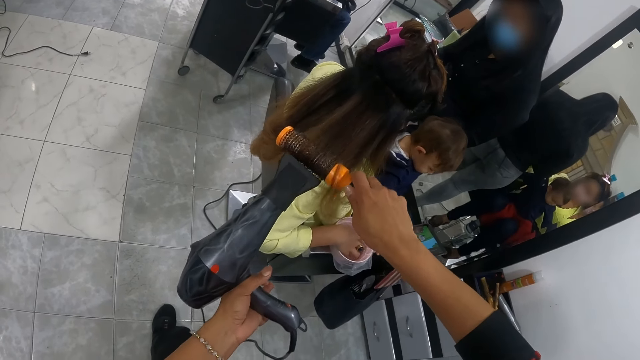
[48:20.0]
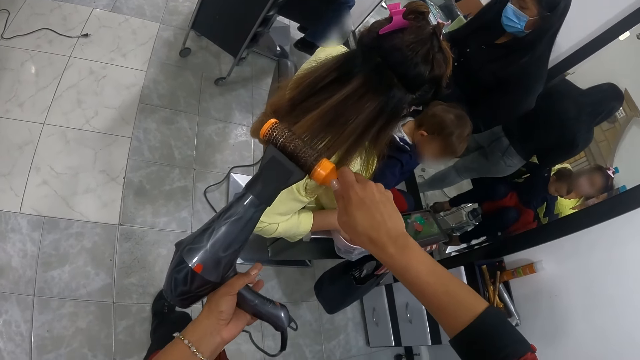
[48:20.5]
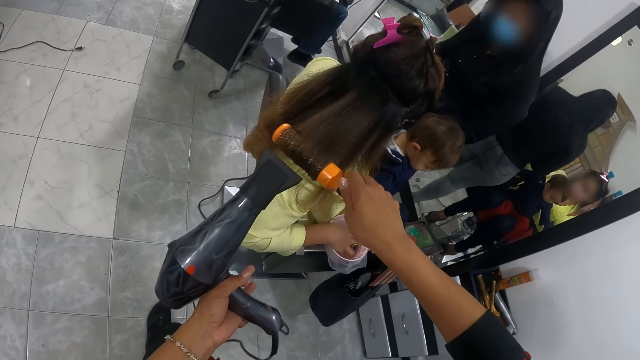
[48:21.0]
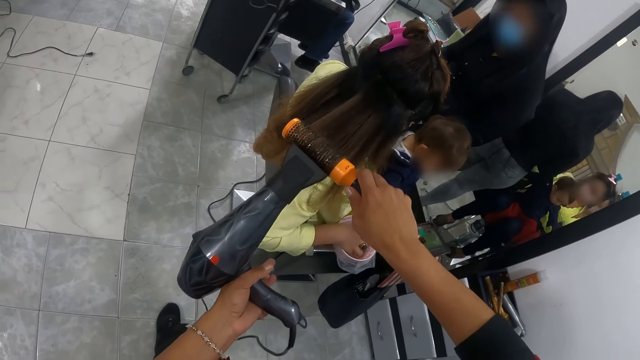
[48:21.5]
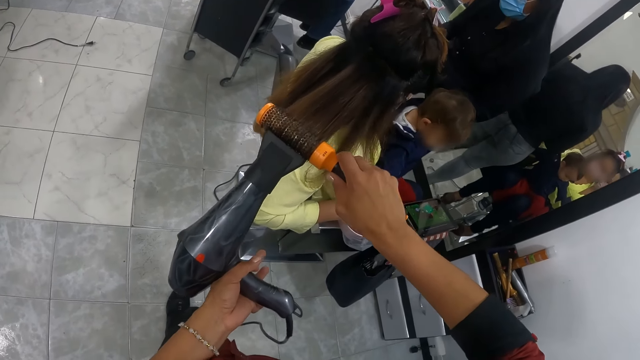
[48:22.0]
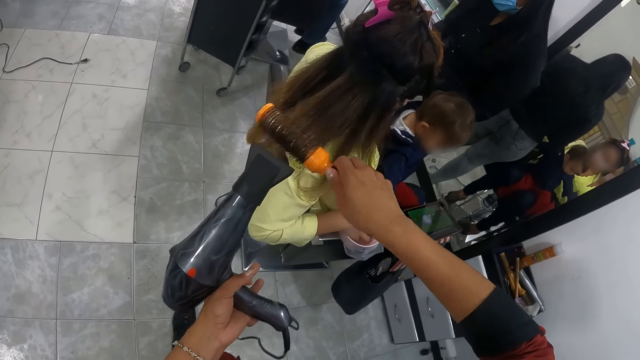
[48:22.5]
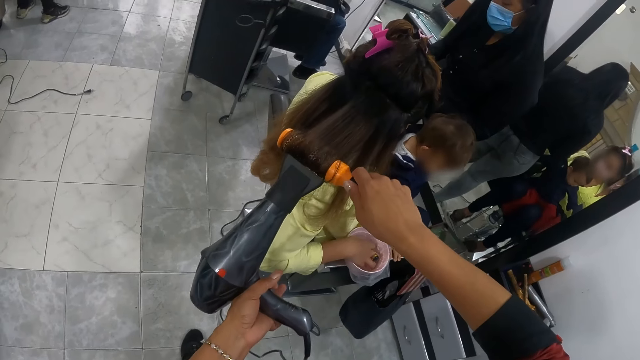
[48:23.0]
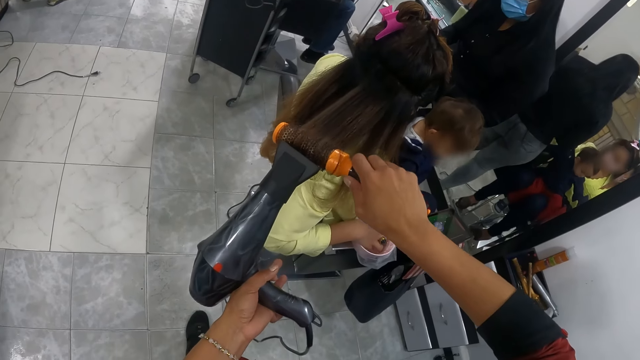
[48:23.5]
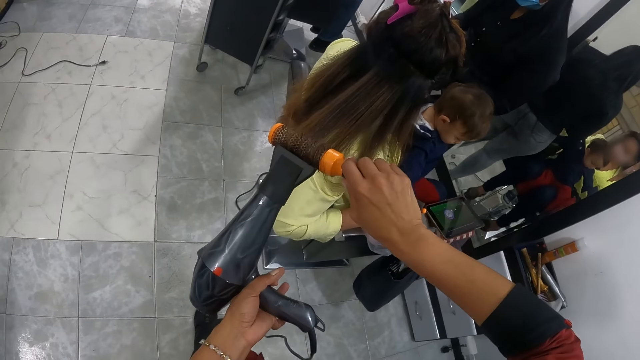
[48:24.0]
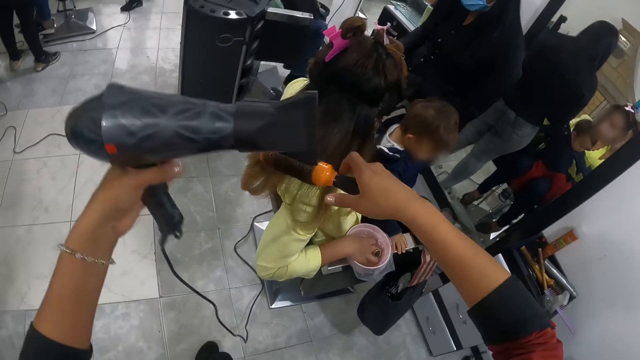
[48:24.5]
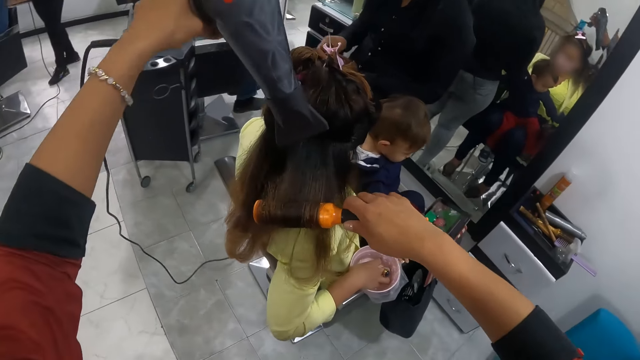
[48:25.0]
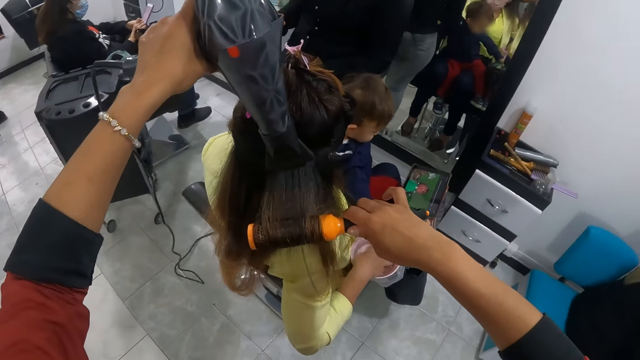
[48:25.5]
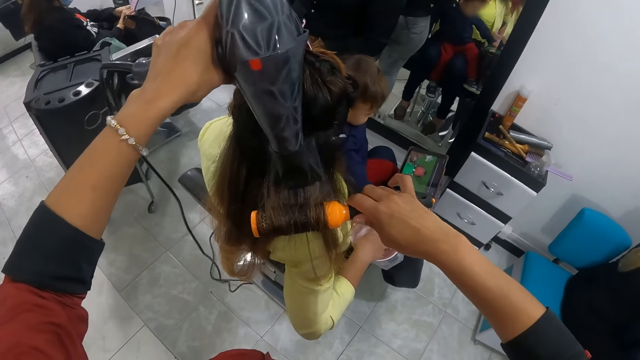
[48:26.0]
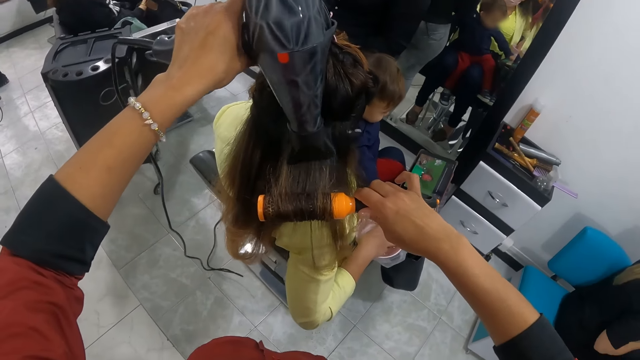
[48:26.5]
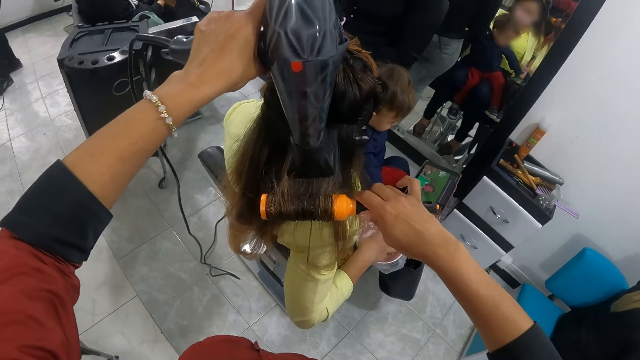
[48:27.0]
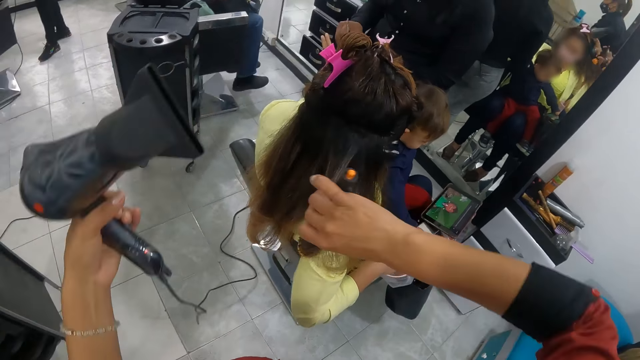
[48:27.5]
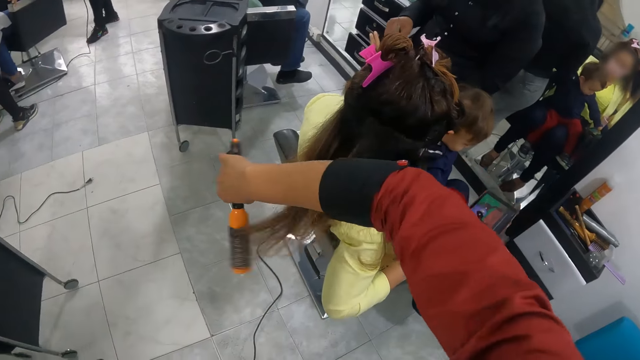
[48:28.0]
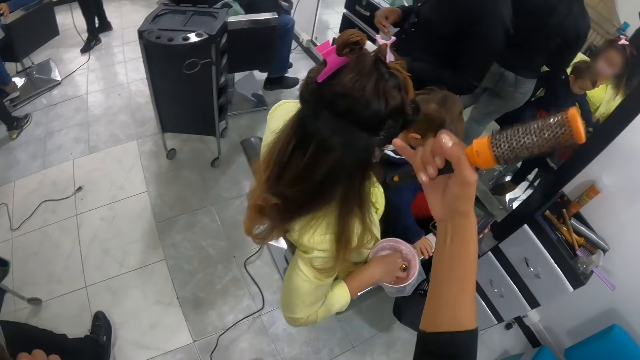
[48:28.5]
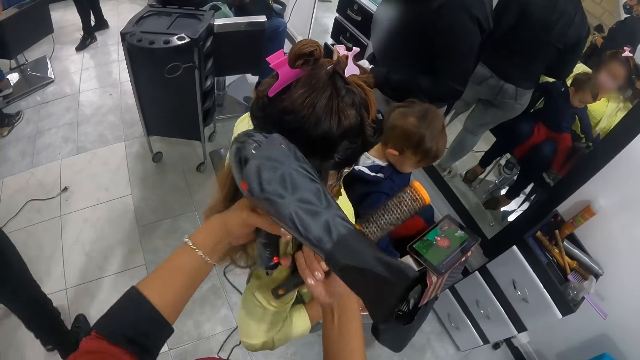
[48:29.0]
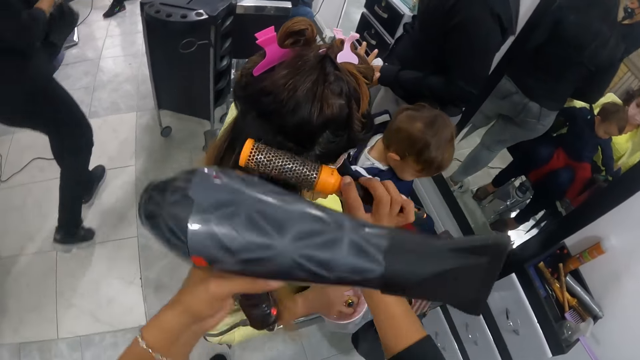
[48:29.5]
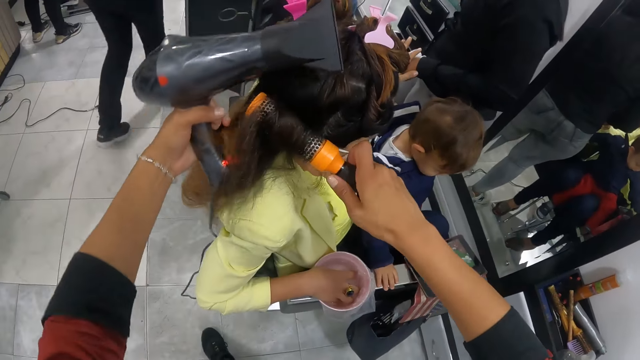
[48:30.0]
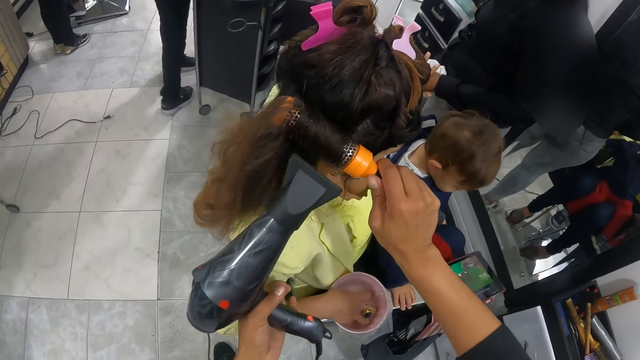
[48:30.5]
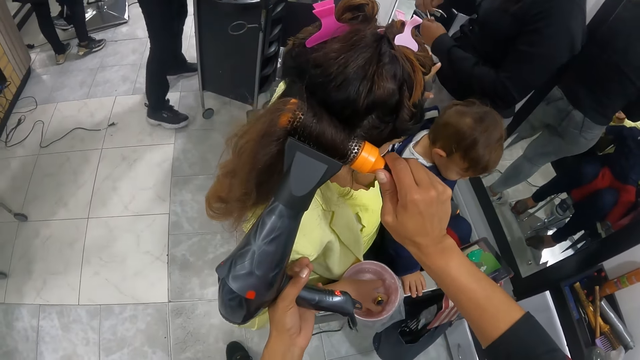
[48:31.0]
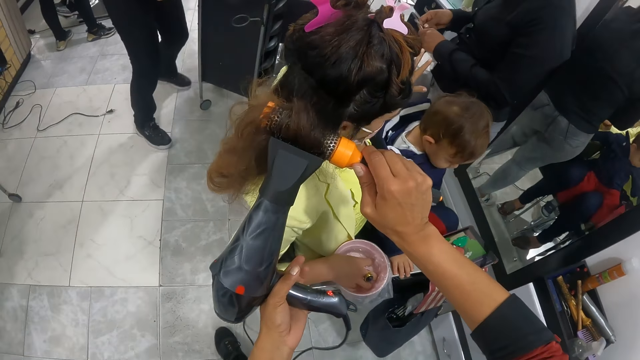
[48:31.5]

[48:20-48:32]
The woman walks past the camera wearer. The camera wearer rolls the hair in the hair brush.

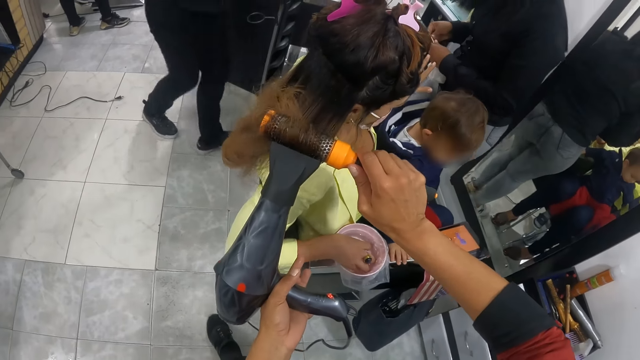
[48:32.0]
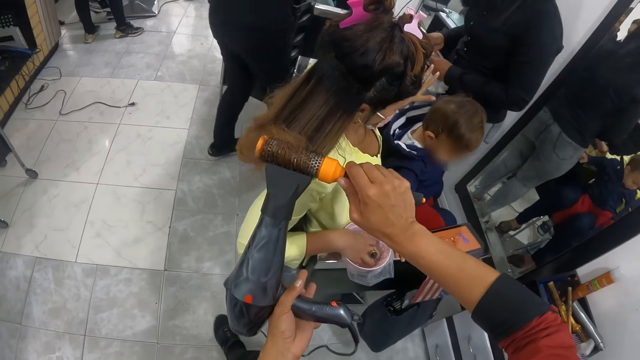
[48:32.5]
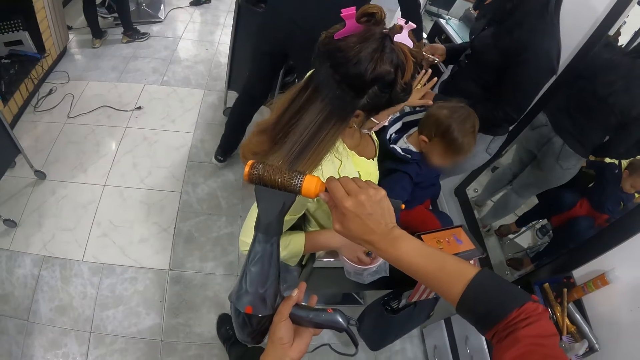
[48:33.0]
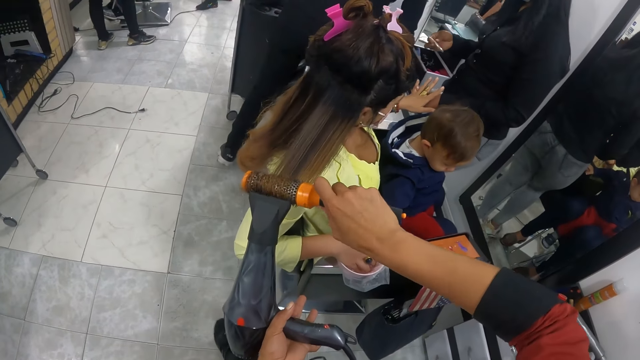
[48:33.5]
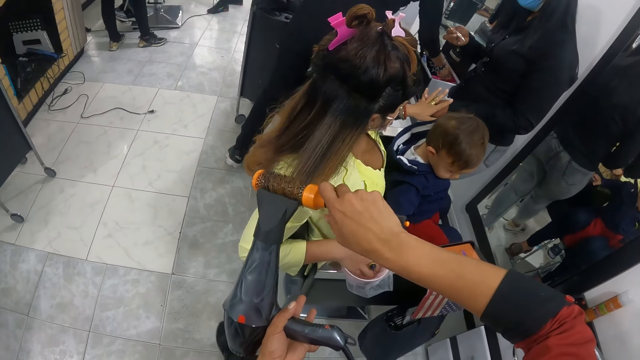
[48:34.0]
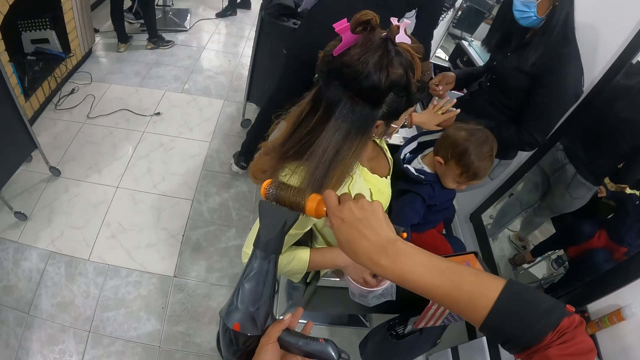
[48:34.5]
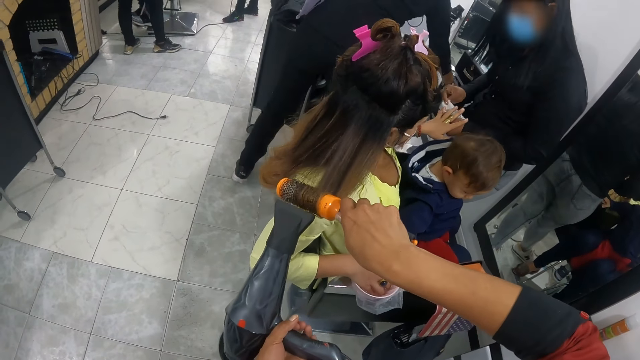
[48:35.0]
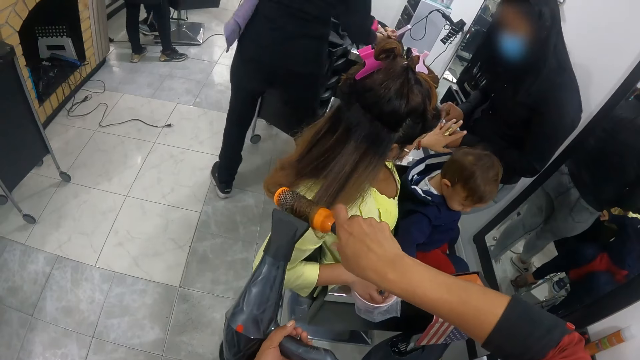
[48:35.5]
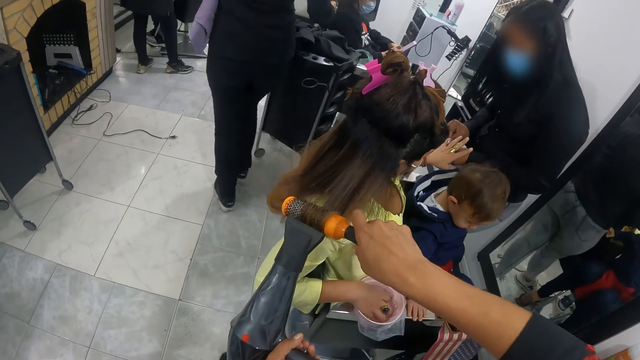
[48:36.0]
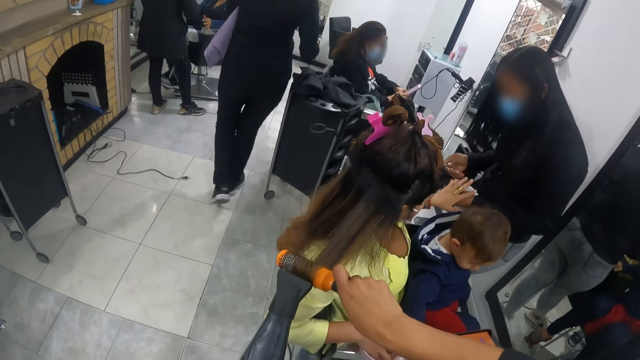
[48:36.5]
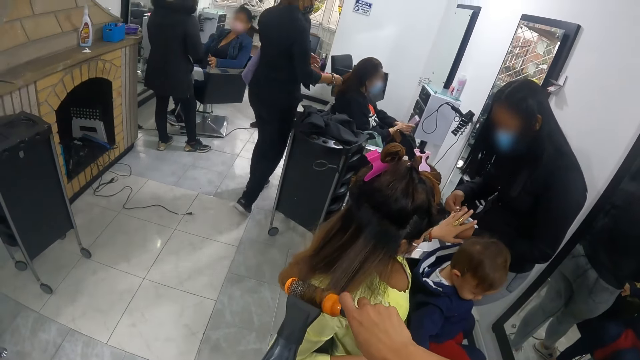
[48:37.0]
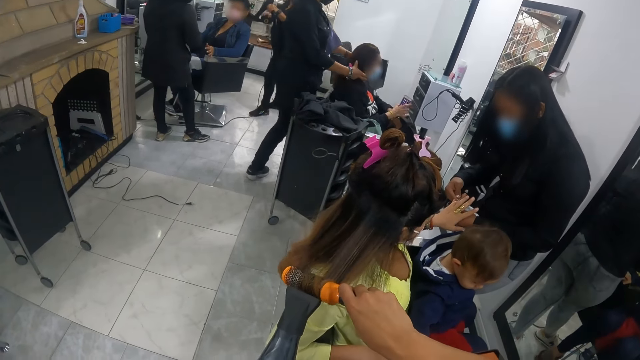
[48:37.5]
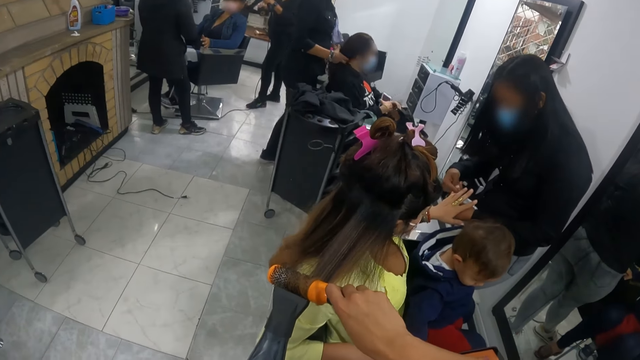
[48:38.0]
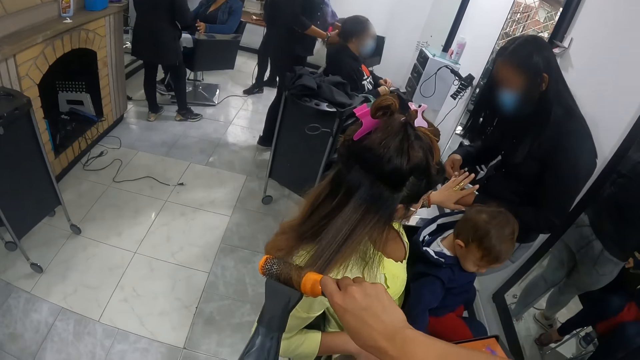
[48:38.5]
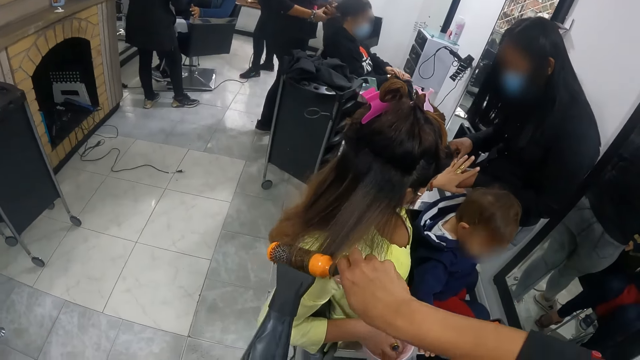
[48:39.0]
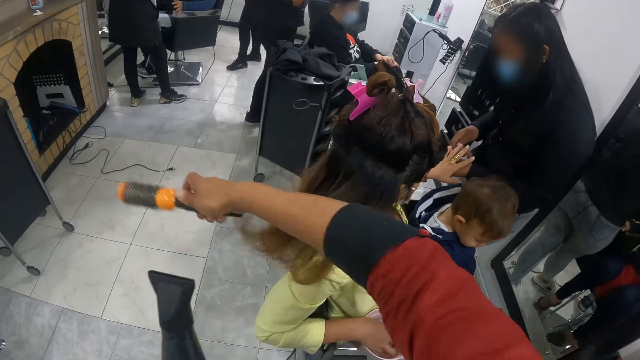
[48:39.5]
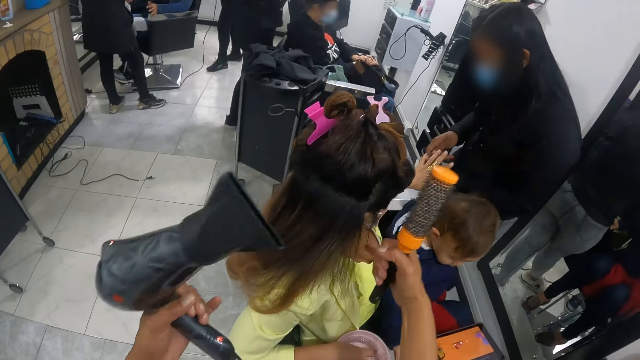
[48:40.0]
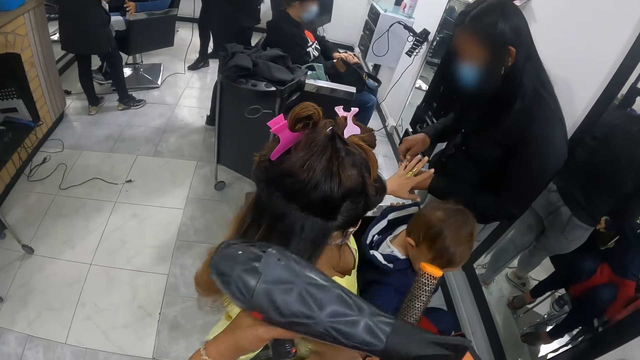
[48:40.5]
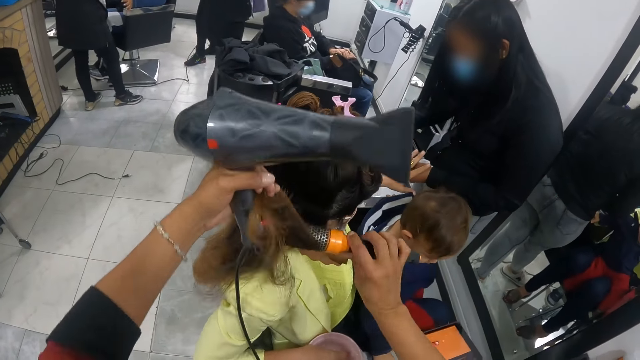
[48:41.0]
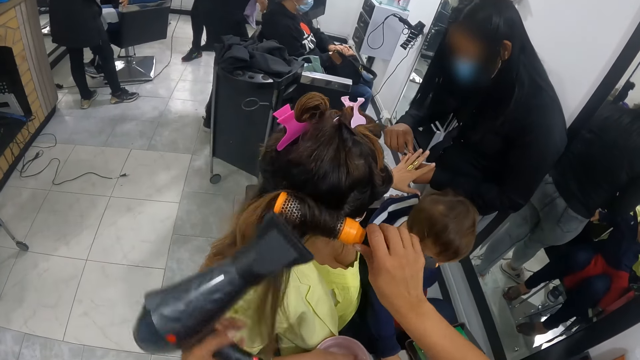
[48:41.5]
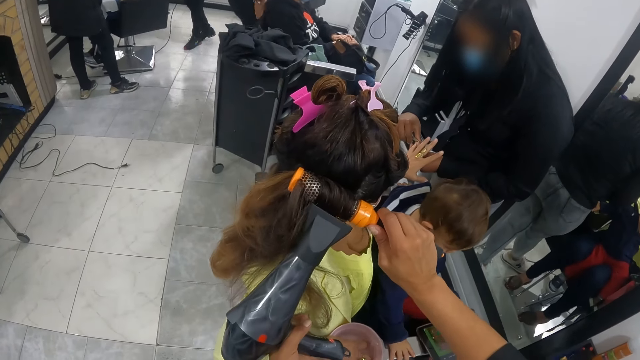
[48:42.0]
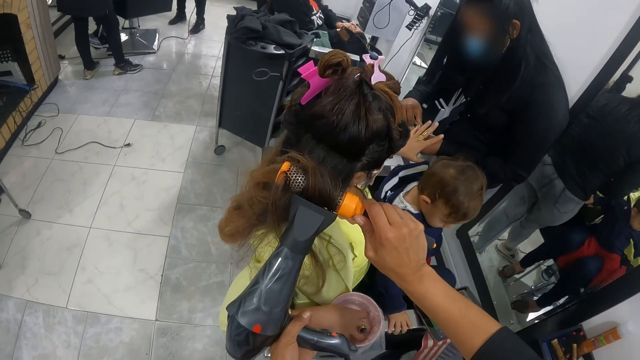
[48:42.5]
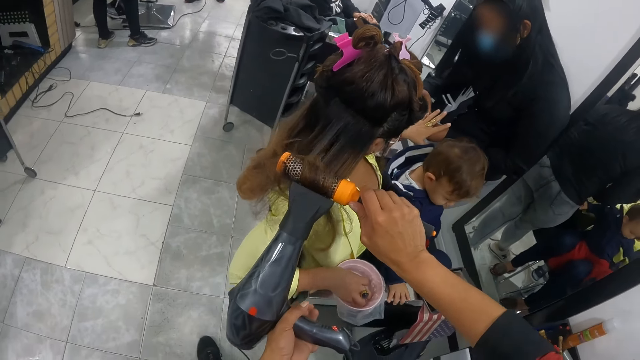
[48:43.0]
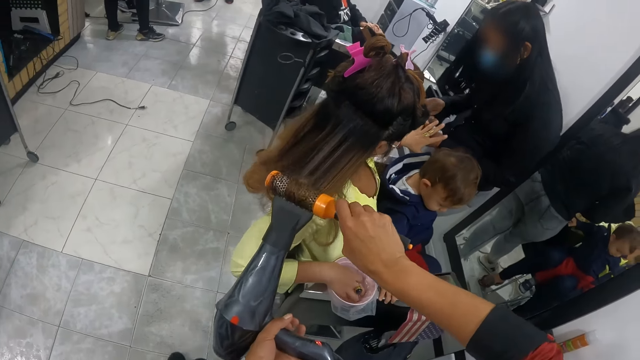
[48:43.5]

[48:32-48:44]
A woman opens a drawer with her right hand. She picks up a napkin inside the drawer with her right hand. She closes the drawer with her right hand. The camera wearer dries another woman's hair with the hair dryer in her hand. She straightens the second woman's hair with the hair brush in her right hand. A third woman paints the second woman's left finger nails with the paint brush in her right hand. The first woman dresses a fourth woman's hair. The camera wearer dries the second woman's hair with the hair dryer in her left hand. She straightens the second woman's hair with the hair brush in her right hand. The third woman paints the second woman's left finger nails with the paint brush in her right hand. The camera wearer rolls the hair in the hair brush.
